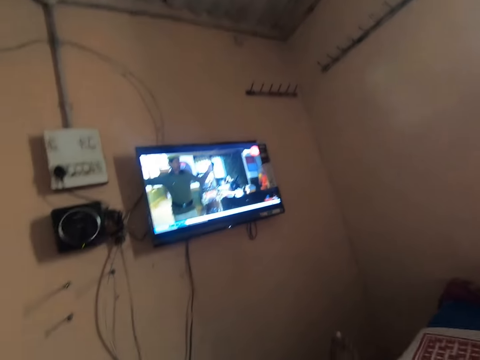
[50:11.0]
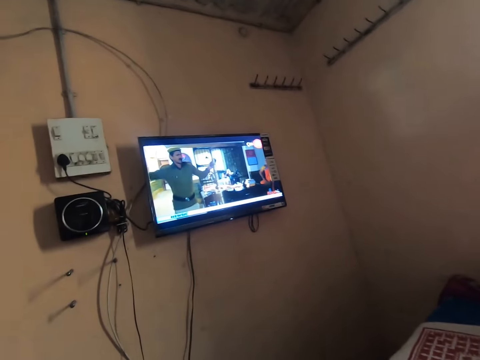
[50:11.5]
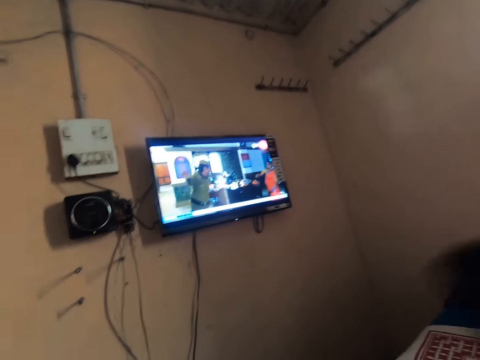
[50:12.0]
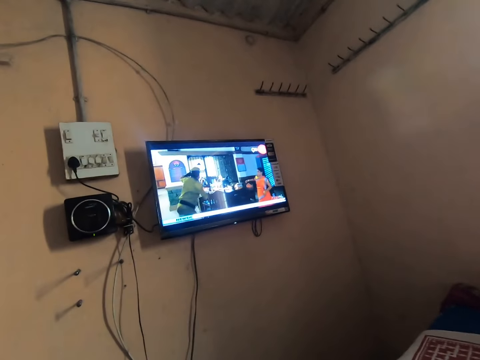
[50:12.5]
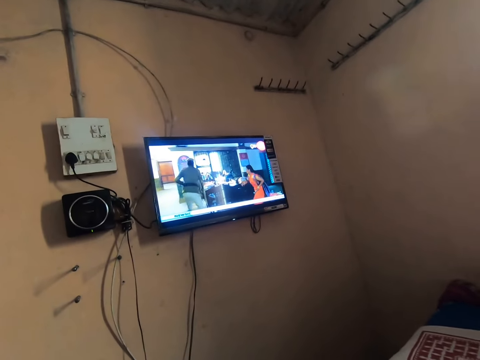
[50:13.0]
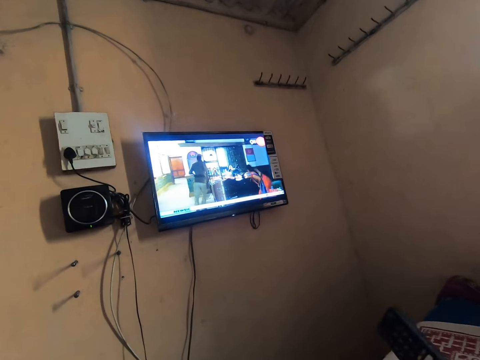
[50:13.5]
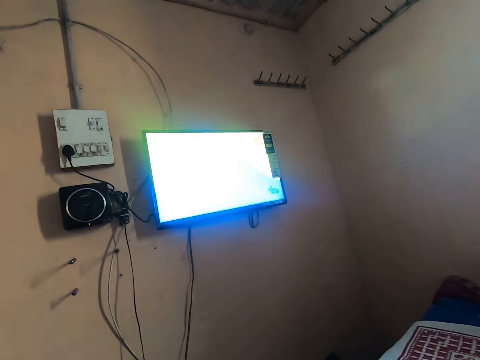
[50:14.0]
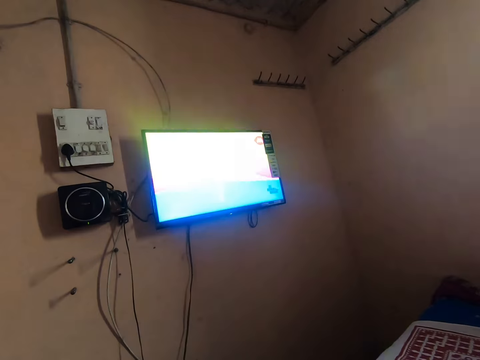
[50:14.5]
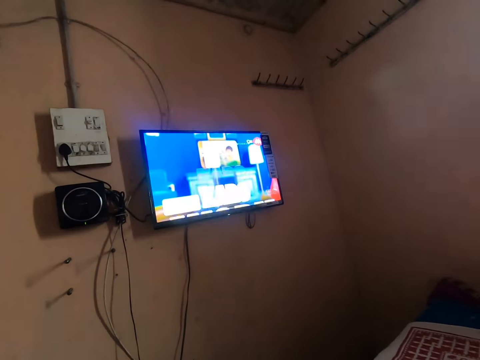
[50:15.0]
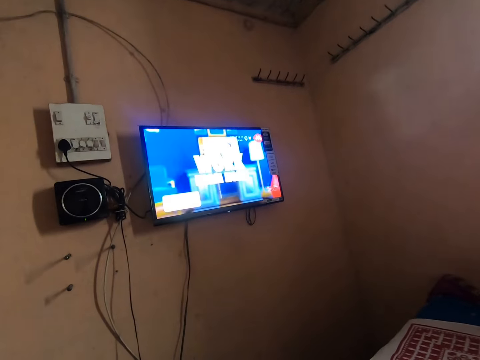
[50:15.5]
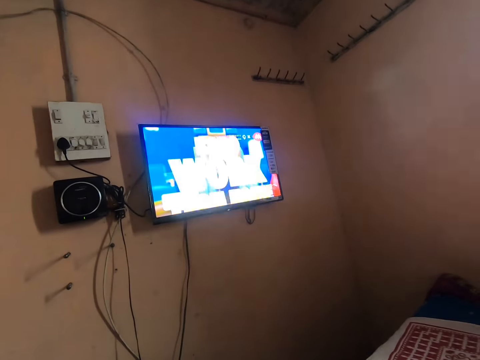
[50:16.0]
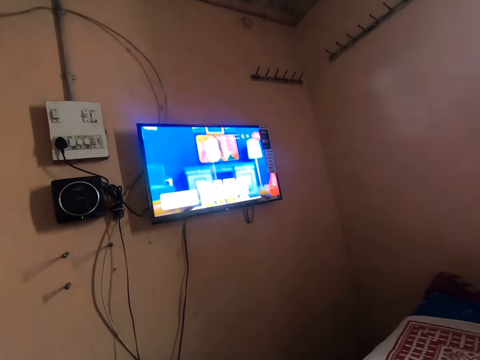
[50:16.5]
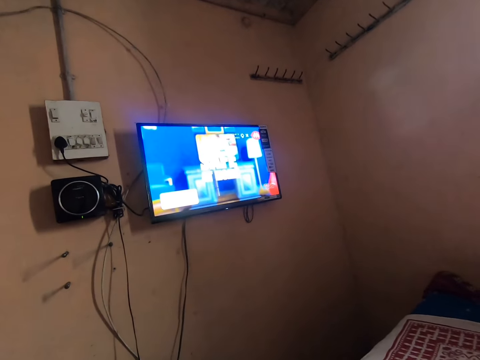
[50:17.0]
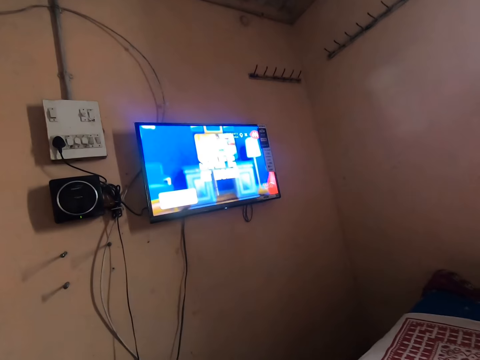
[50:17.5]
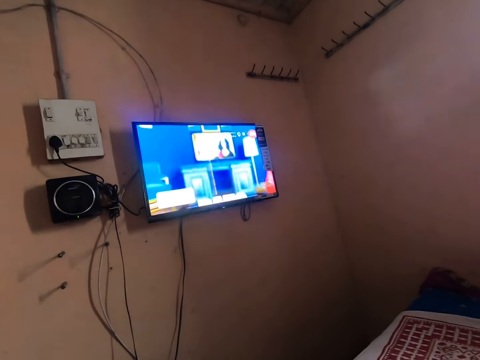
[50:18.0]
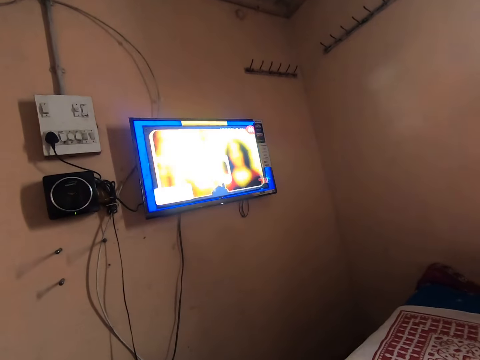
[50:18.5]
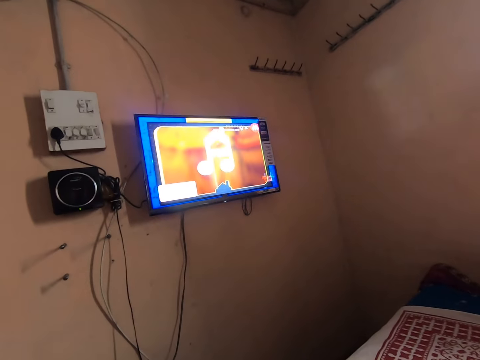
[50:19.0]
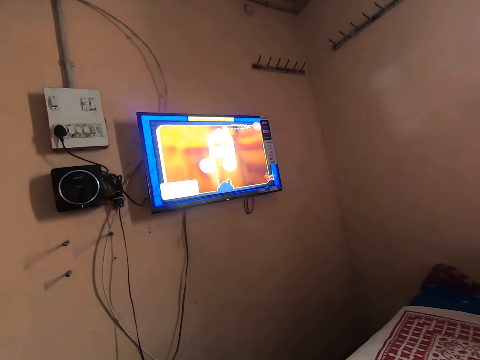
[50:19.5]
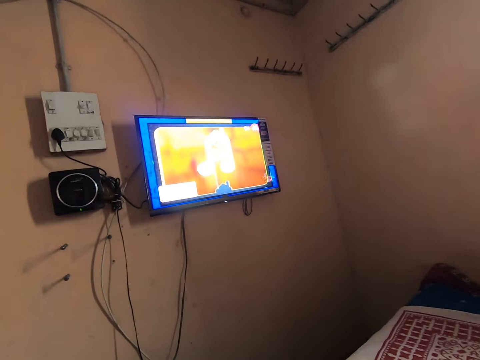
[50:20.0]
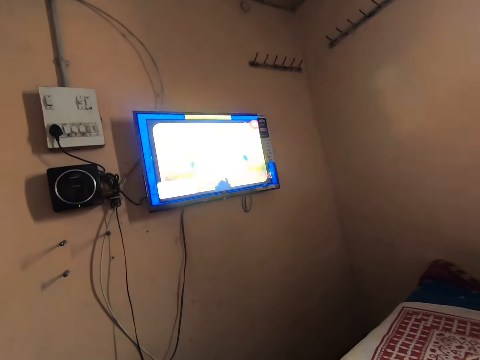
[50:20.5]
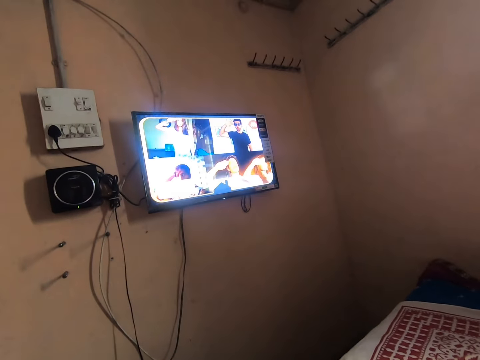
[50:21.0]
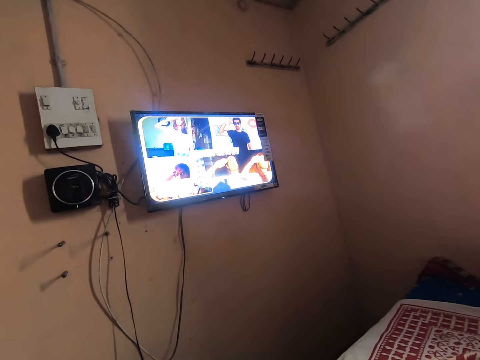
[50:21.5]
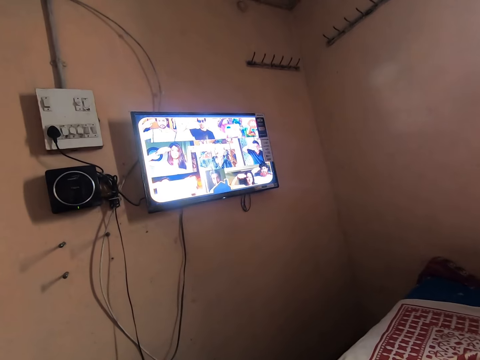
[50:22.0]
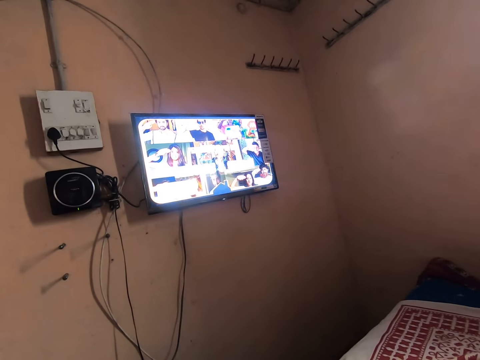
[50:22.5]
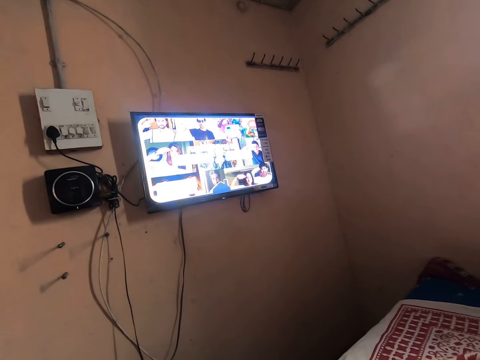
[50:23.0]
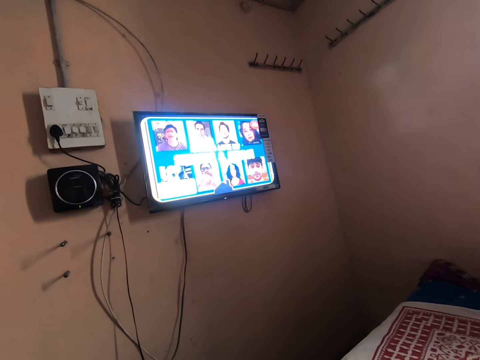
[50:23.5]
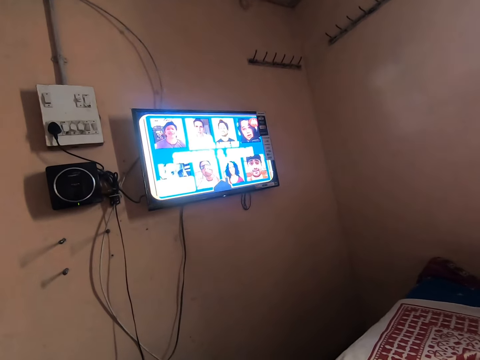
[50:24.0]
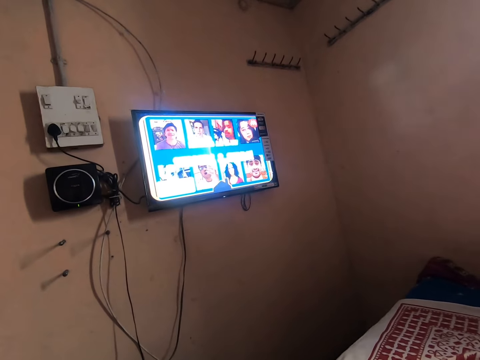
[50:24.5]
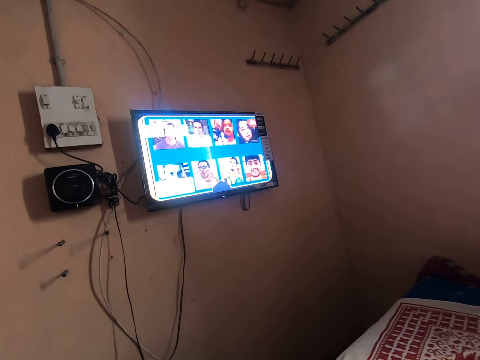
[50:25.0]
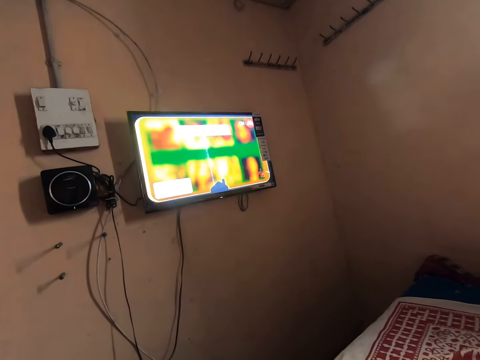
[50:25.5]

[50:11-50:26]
The camera wearer moves the remote controller with his hand.

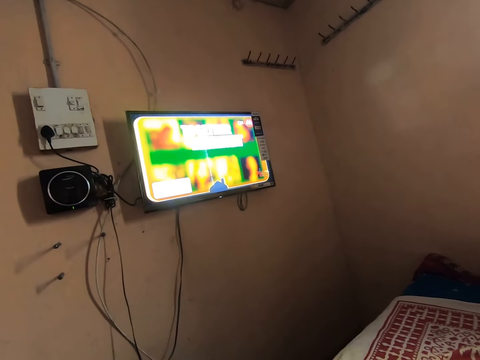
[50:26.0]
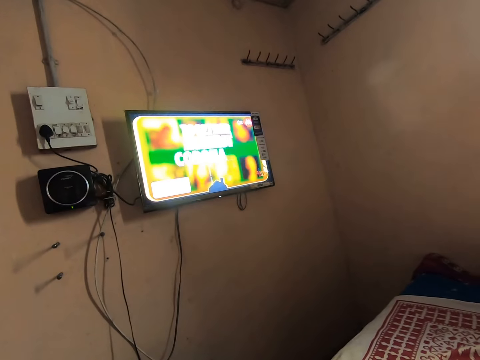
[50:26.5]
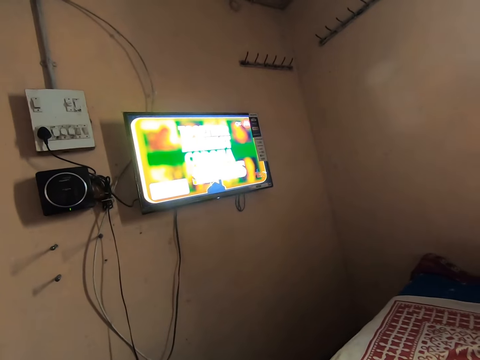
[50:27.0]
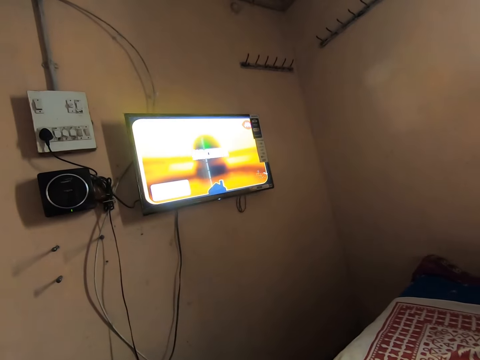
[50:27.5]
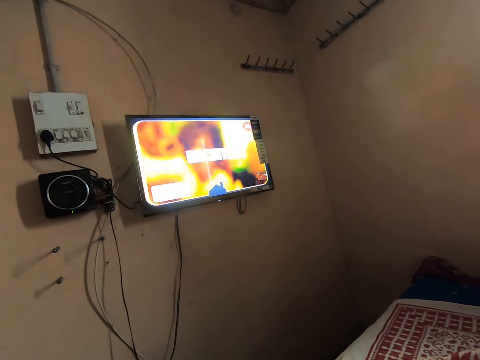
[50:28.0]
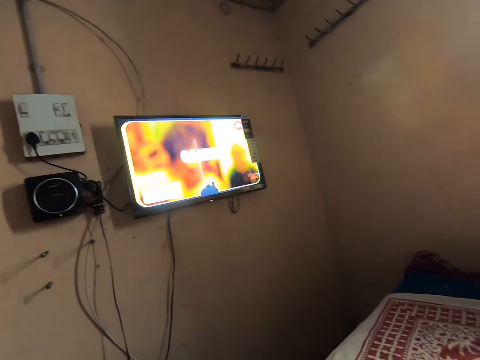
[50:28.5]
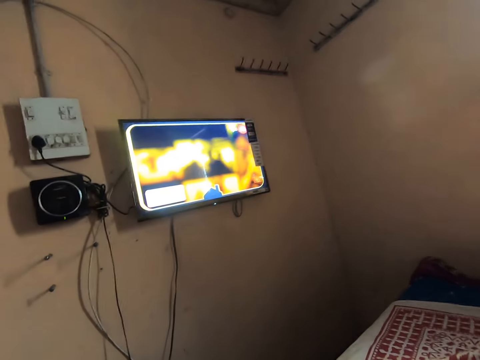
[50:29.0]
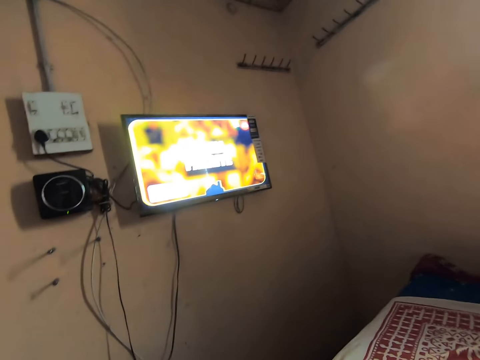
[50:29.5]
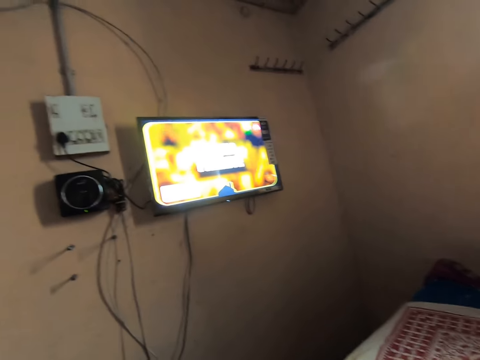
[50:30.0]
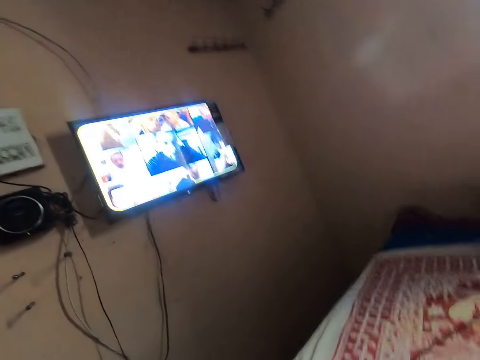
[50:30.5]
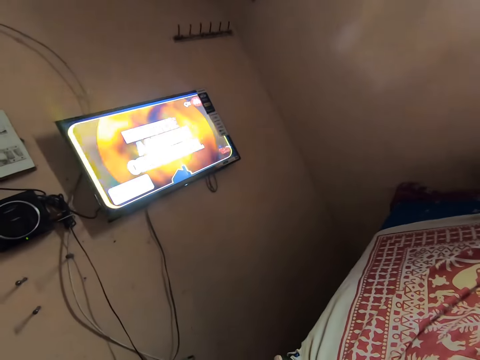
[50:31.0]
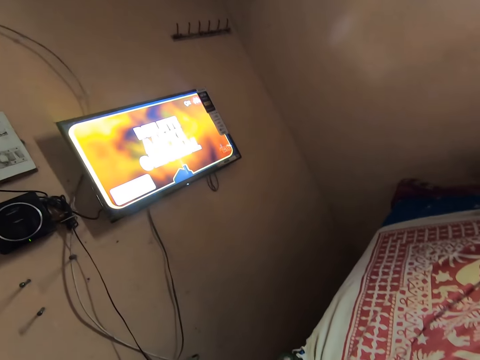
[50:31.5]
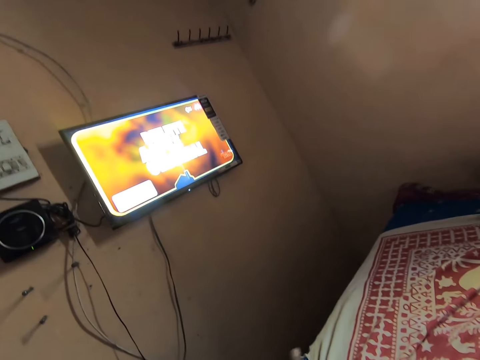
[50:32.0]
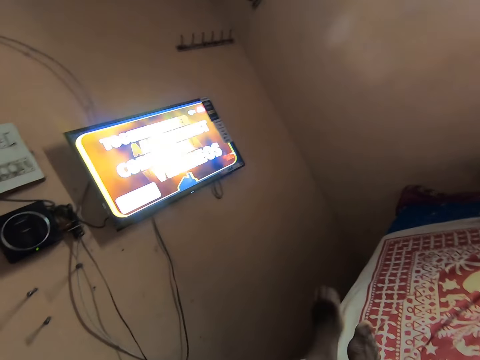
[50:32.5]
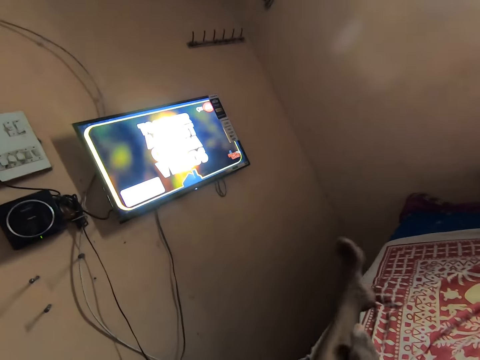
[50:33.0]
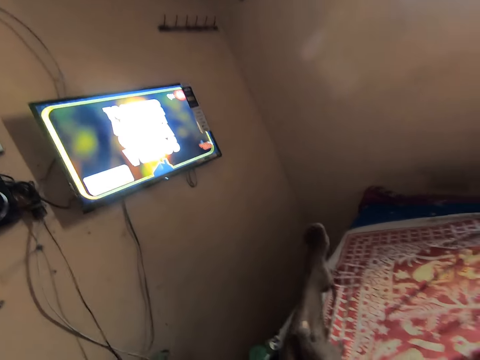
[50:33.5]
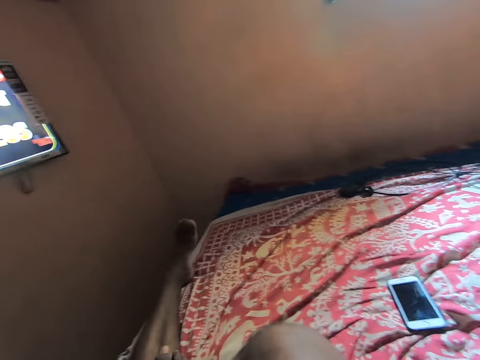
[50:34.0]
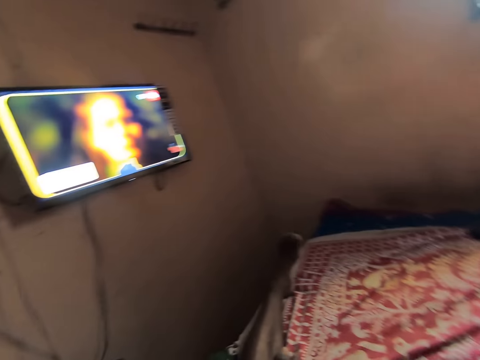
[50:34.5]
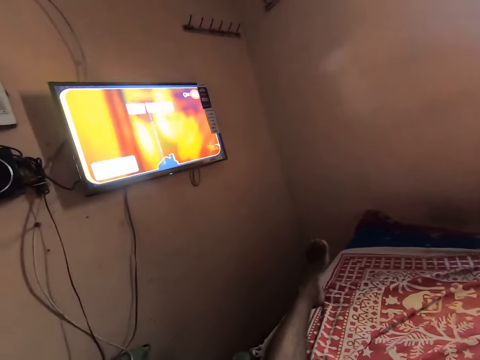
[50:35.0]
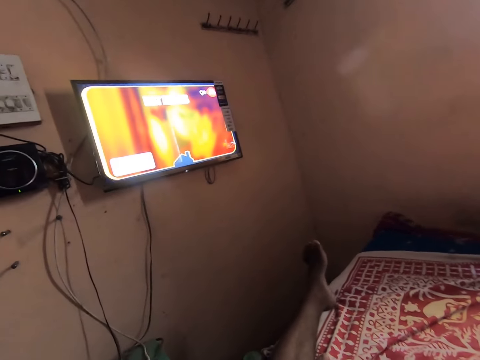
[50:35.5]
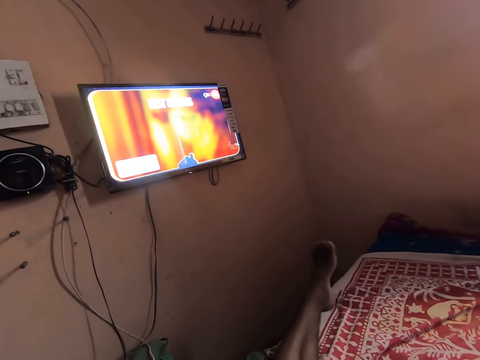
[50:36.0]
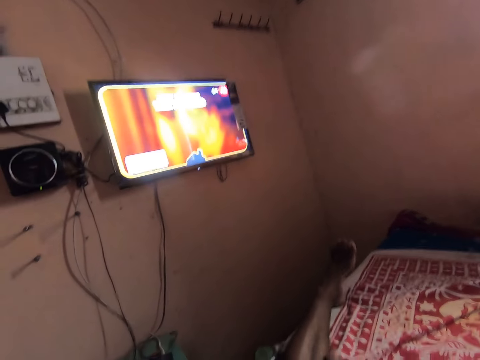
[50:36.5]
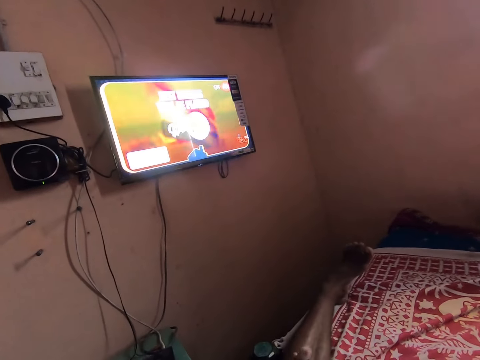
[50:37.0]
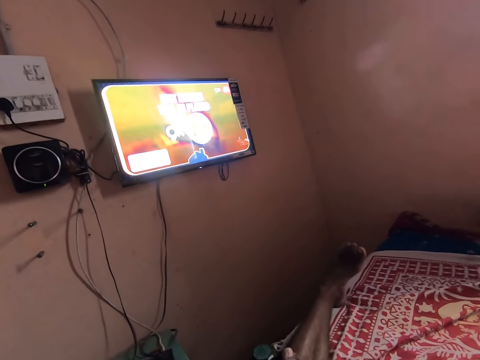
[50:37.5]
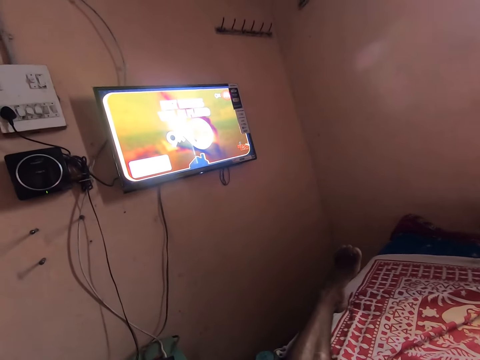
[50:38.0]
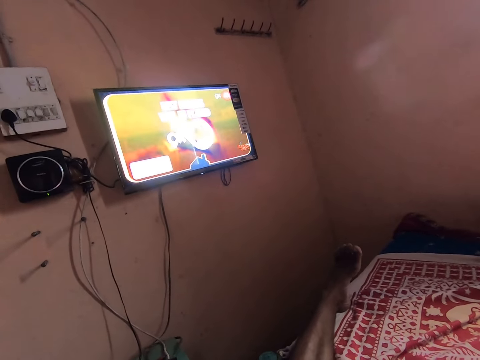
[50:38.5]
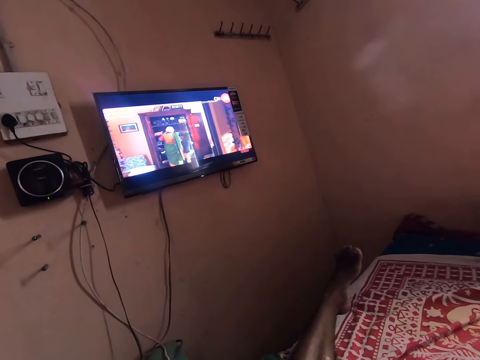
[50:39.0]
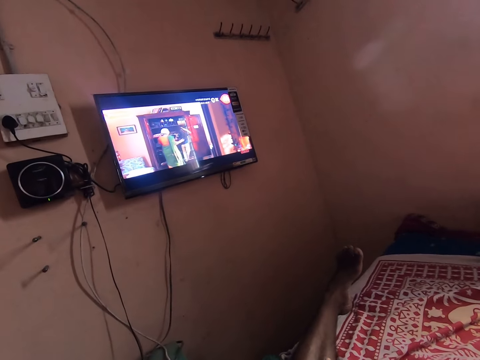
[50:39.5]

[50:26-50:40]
The camera wearer moves the remote controller with his hand. He adjusts his left leg on the bed.
